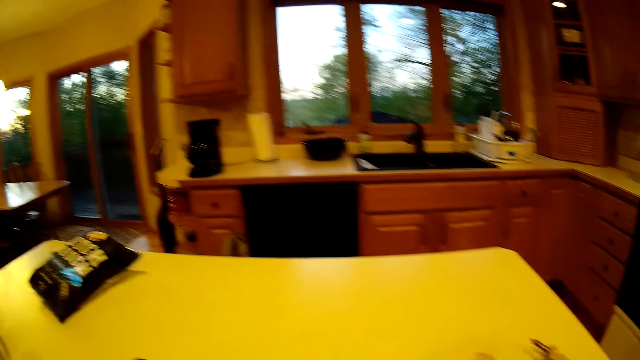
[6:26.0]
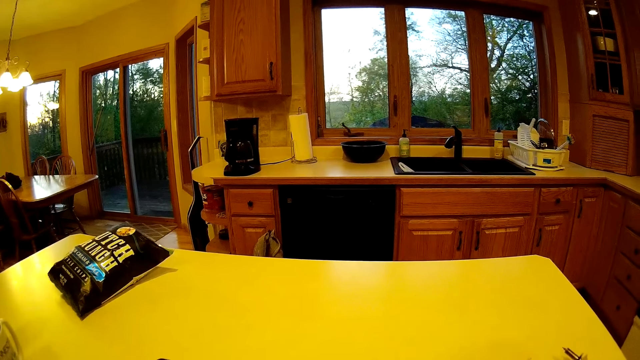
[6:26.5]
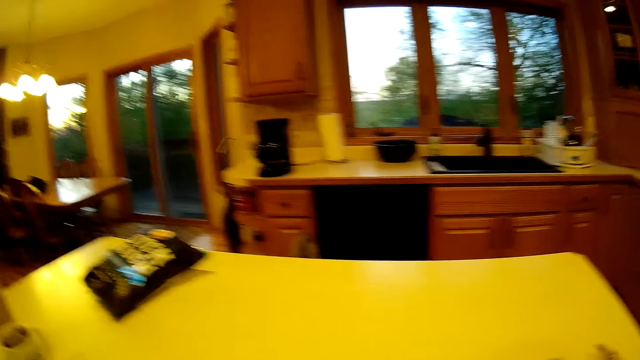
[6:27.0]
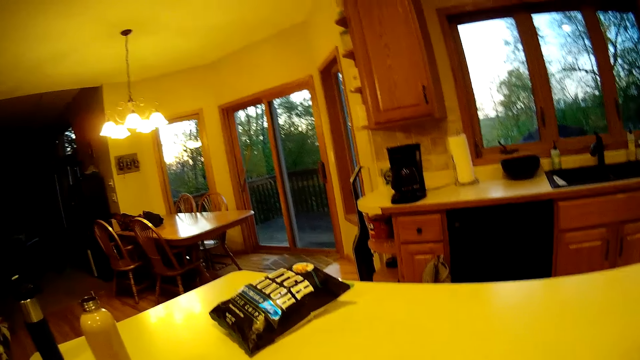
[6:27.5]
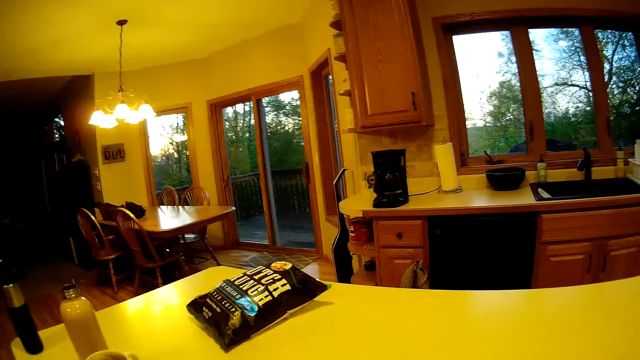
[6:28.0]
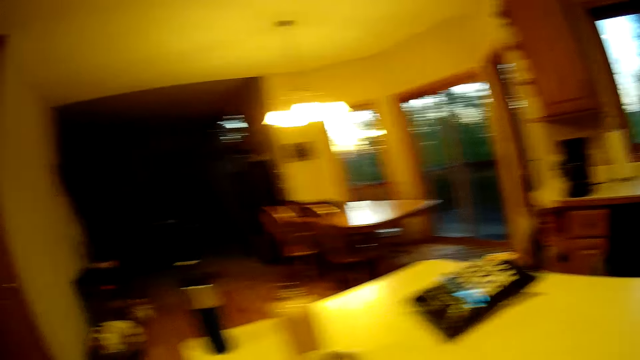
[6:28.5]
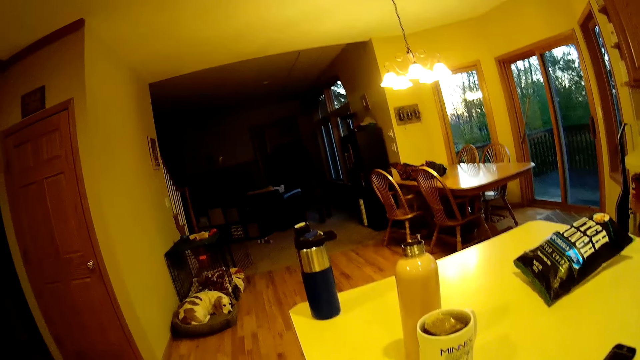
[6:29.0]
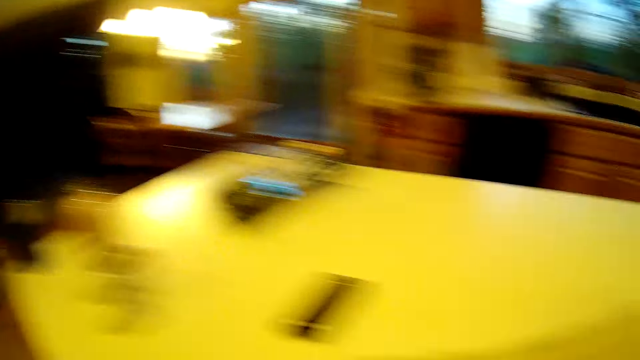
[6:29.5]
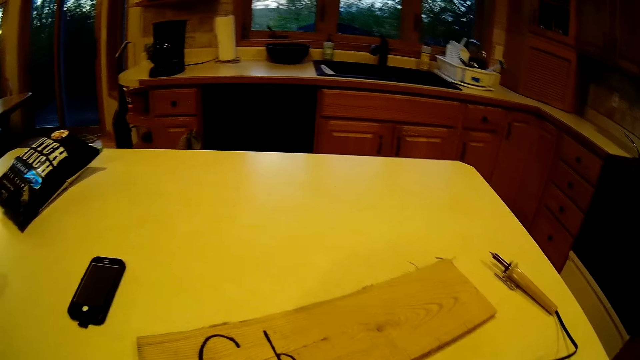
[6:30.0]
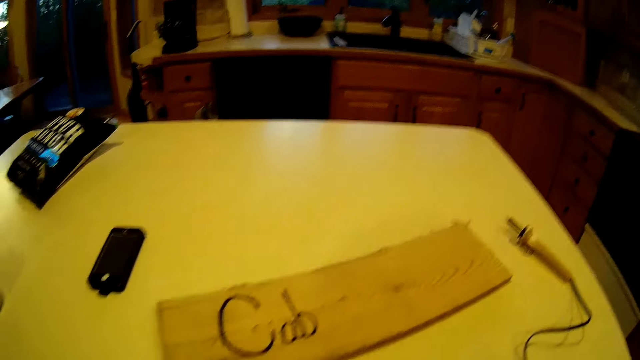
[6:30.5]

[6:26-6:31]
The camera wearer moves the hands.

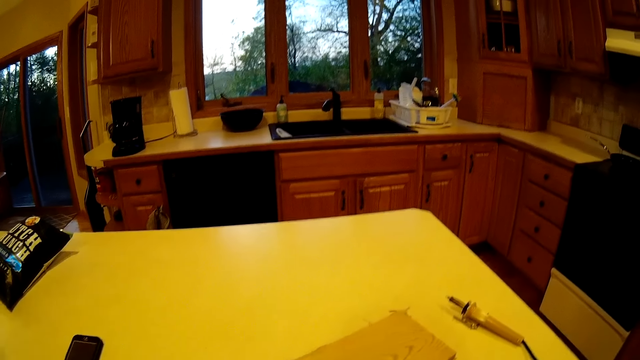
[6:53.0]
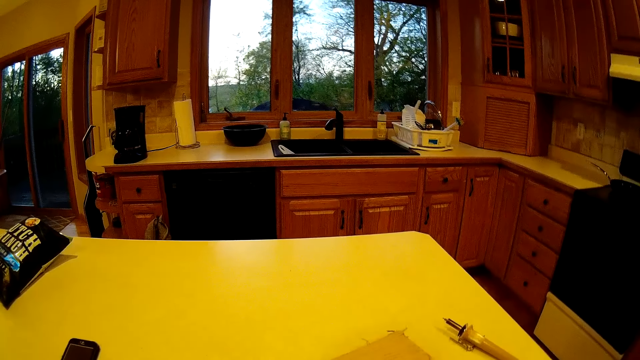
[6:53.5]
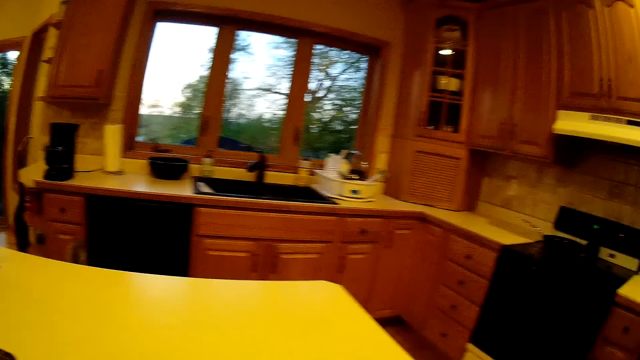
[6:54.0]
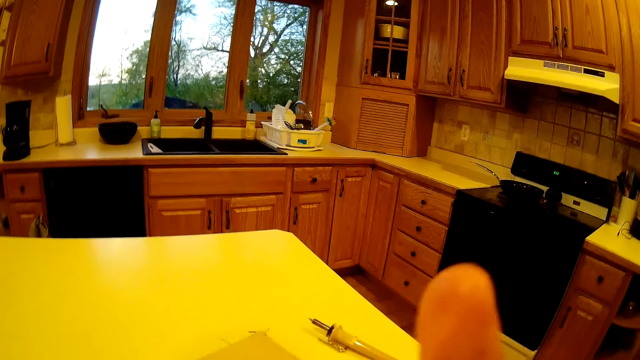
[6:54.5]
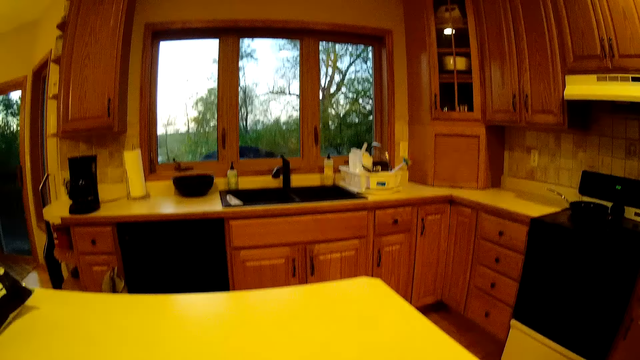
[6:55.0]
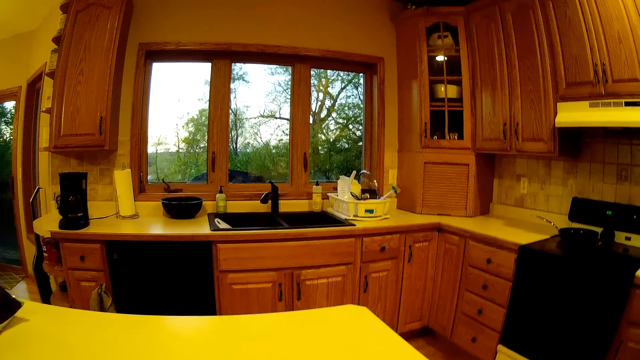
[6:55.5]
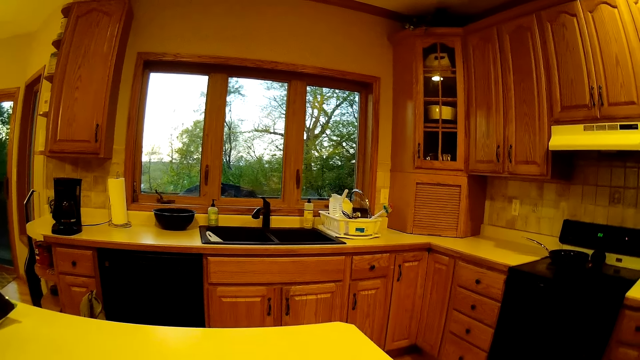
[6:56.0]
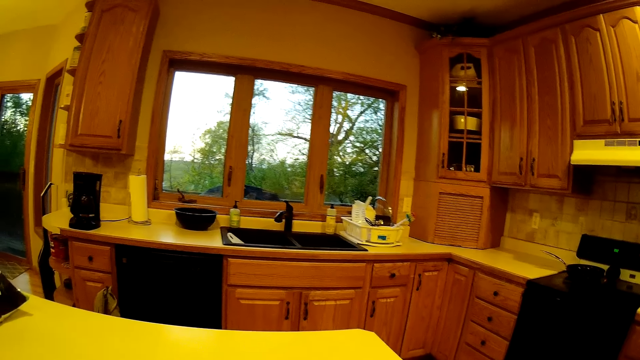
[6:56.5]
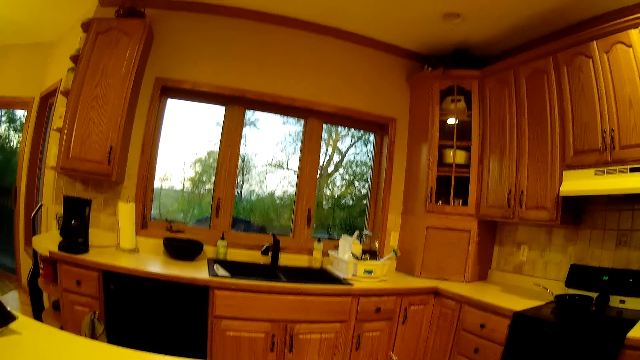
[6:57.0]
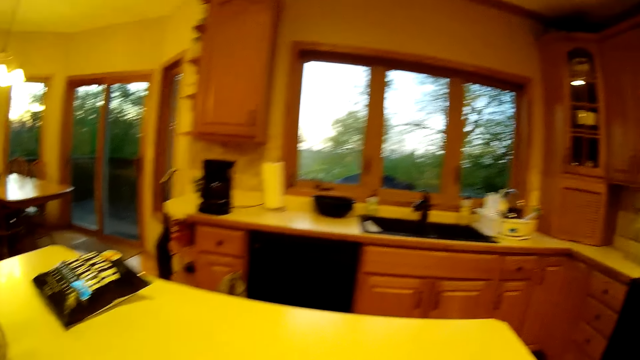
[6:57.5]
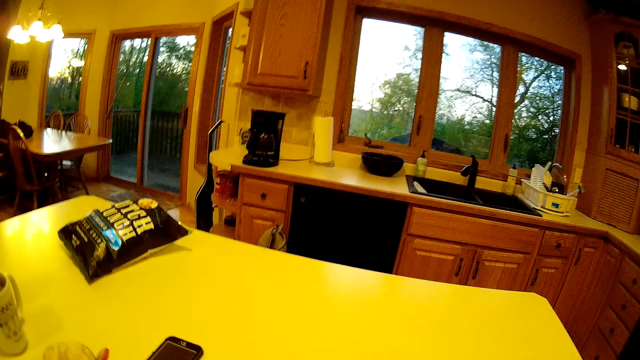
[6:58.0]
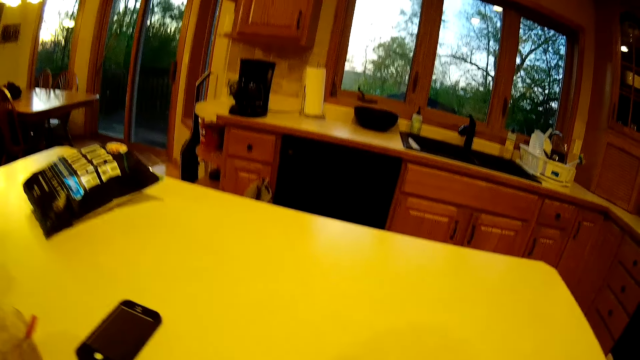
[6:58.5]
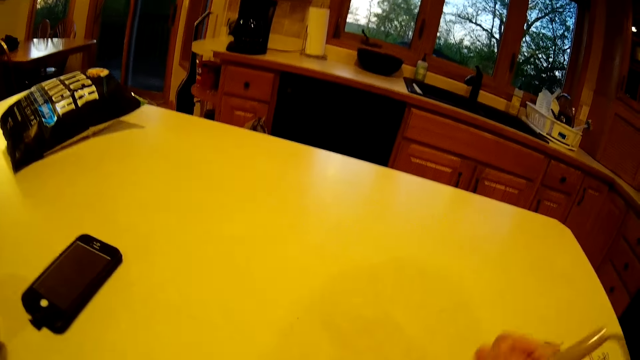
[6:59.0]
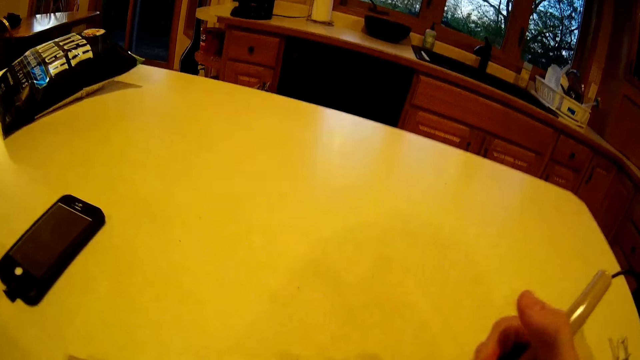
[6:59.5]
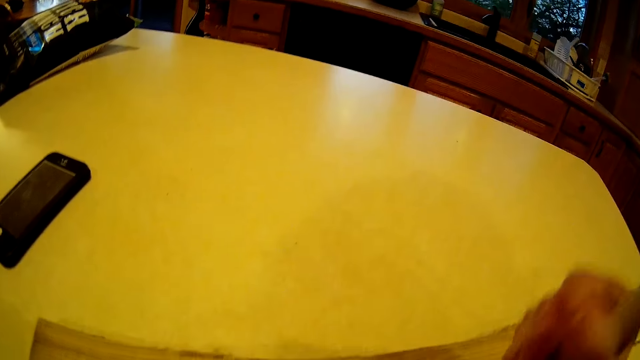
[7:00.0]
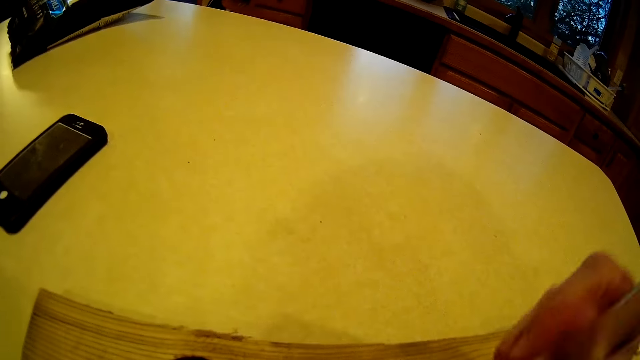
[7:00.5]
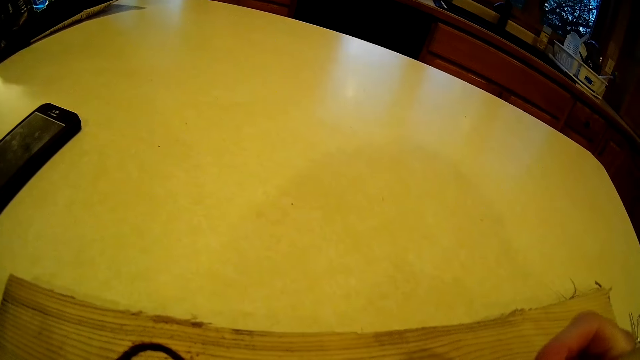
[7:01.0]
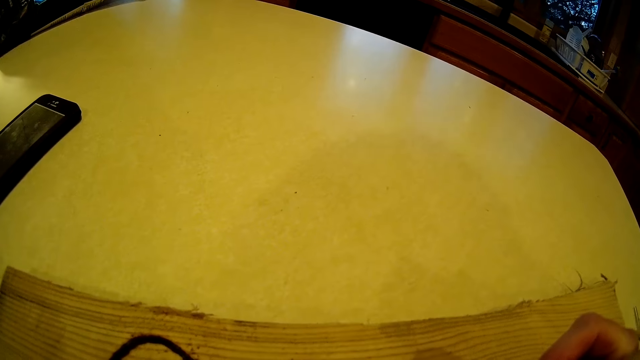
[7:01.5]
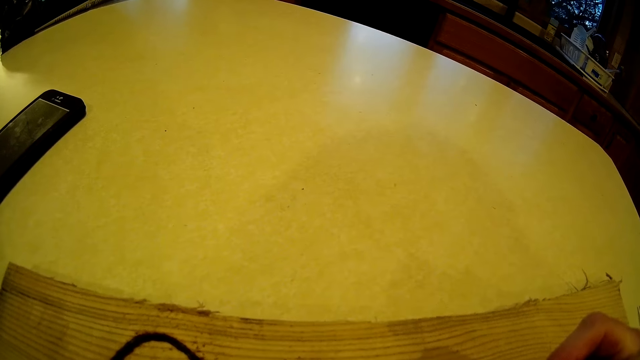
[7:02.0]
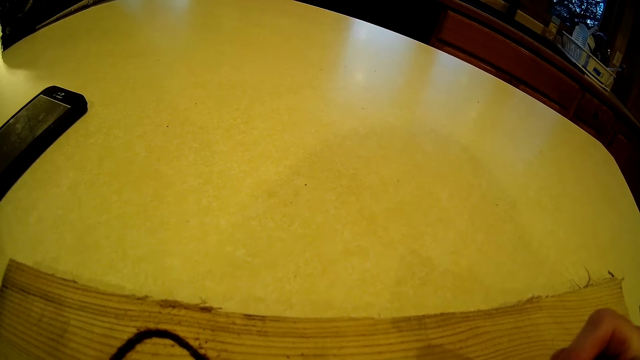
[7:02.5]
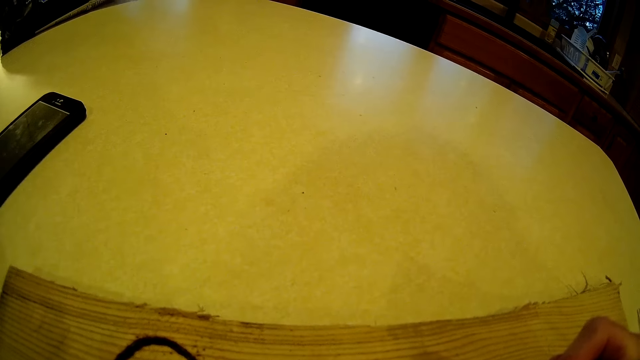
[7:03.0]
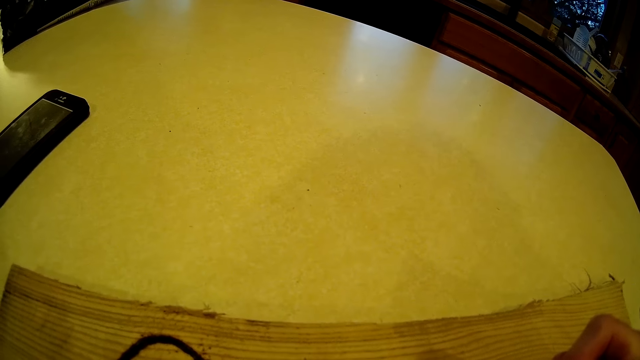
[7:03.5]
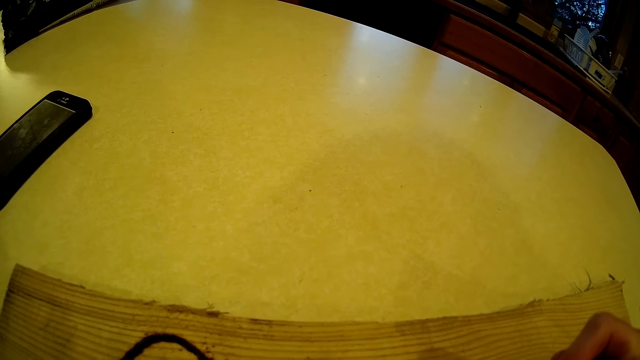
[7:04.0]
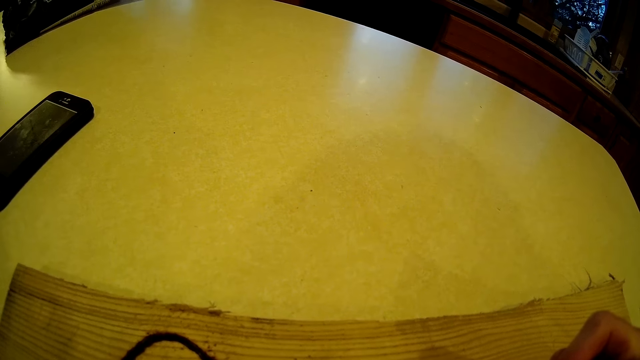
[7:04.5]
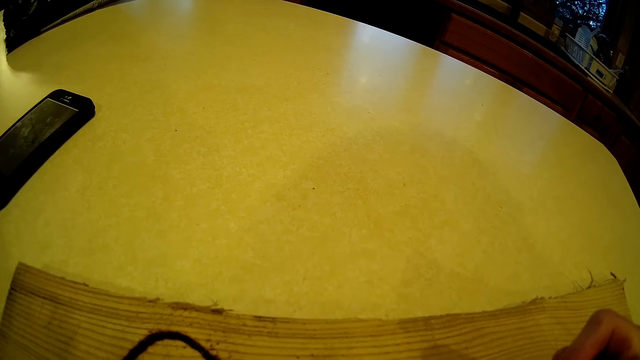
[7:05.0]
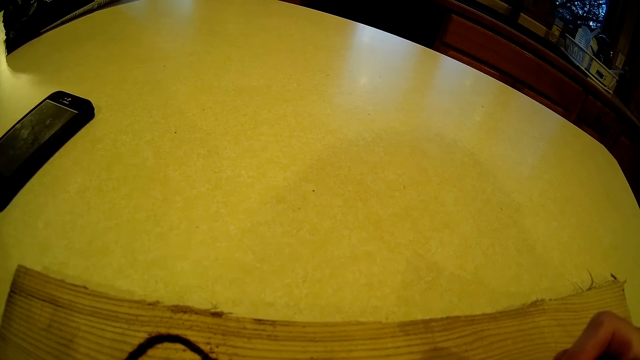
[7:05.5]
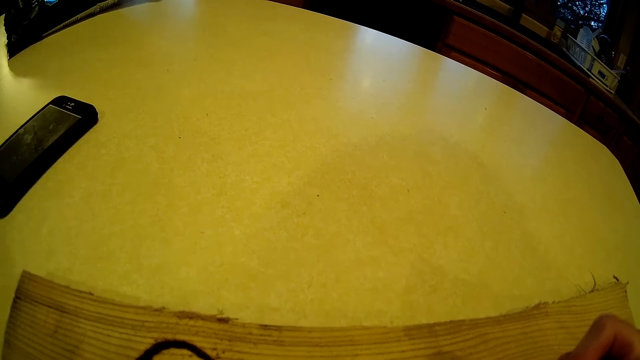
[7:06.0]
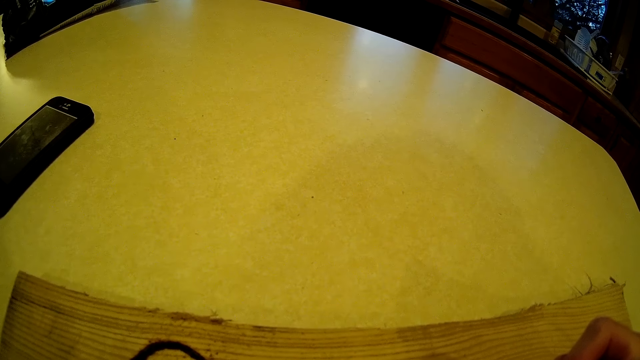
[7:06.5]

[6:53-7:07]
The camera wearer moves the hands. She picks up the wood burning pen from the kitchen table with her right hand. She uses the wood burning pen on a piece of wood on the kitchen table with her right hand.

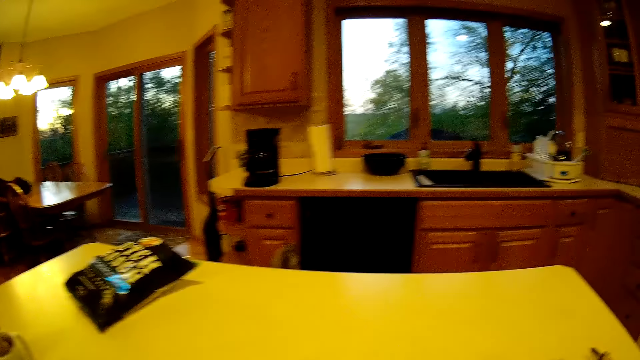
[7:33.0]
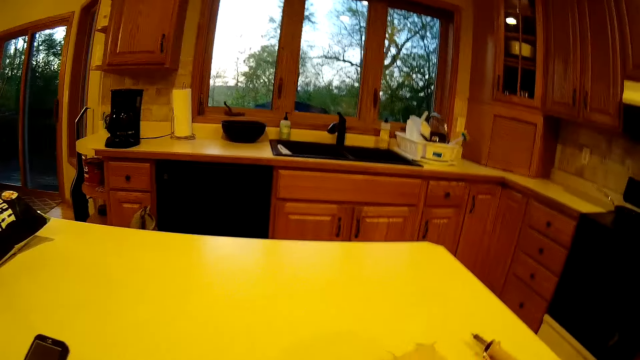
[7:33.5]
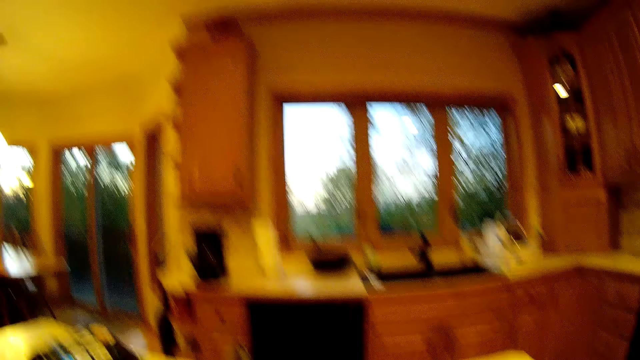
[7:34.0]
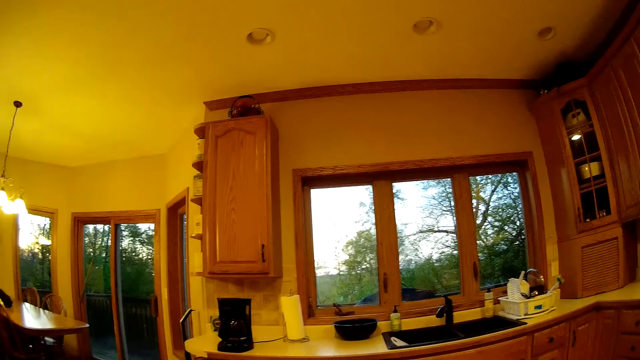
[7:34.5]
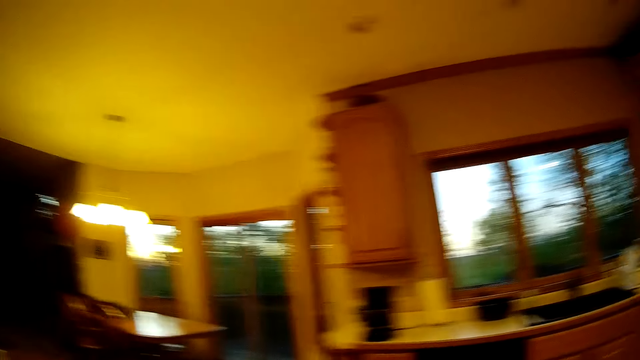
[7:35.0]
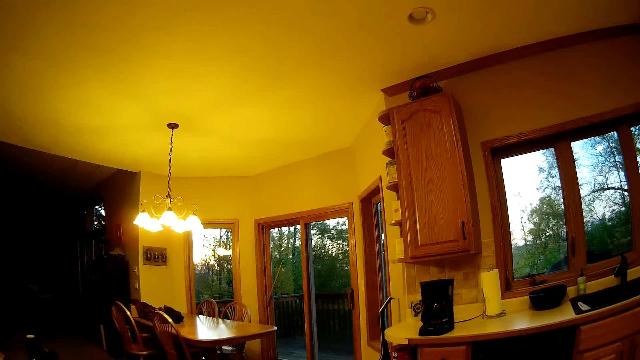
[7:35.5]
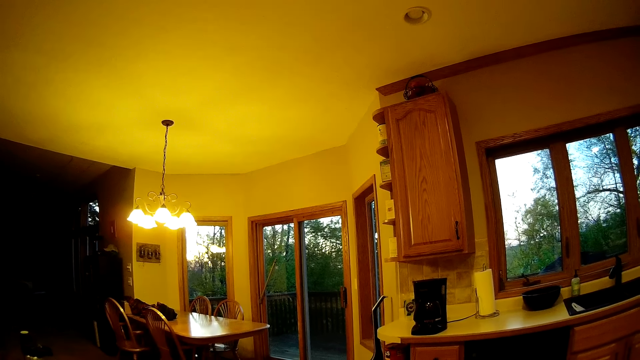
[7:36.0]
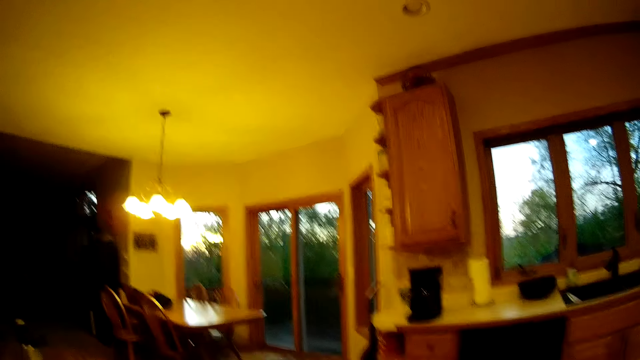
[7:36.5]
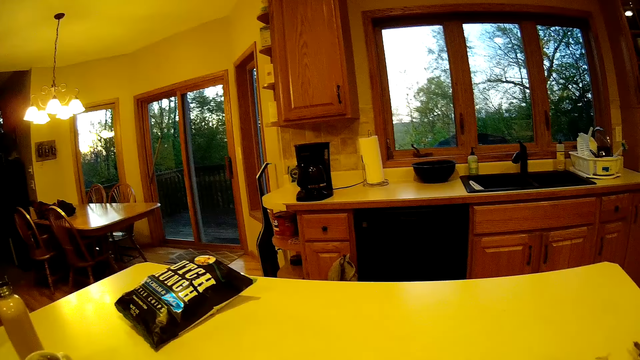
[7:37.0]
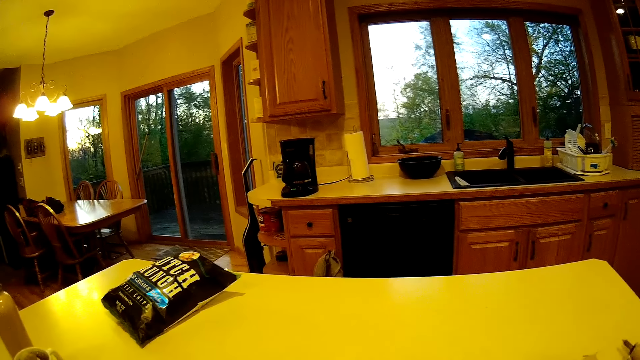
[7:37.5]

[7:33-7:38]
The camera wearer moves the hands.
